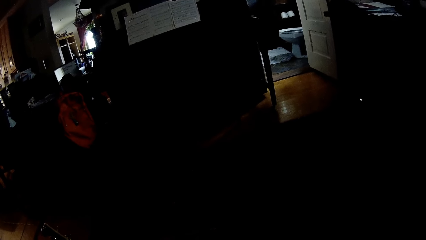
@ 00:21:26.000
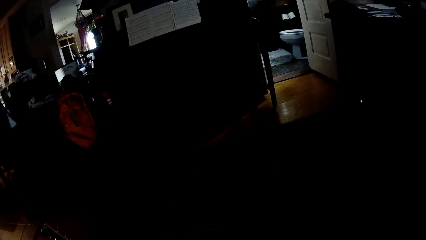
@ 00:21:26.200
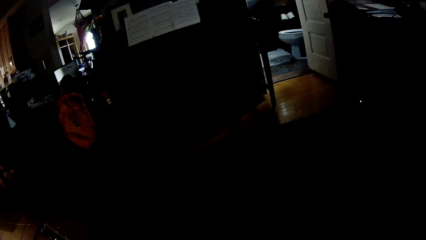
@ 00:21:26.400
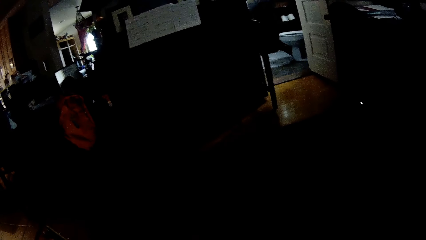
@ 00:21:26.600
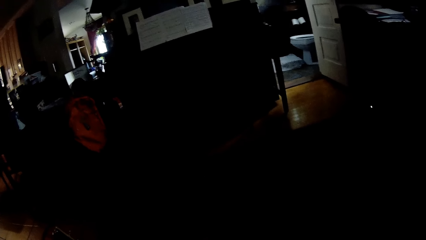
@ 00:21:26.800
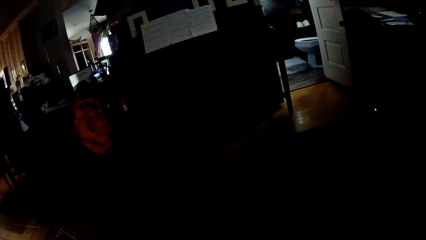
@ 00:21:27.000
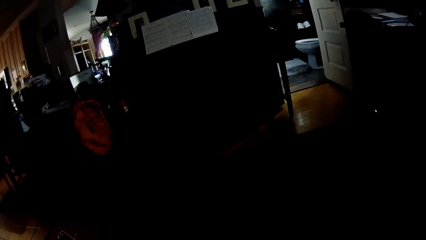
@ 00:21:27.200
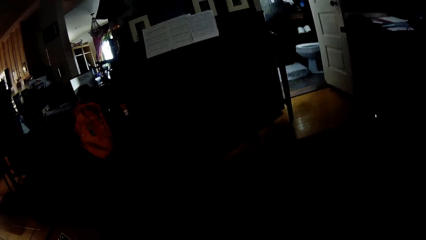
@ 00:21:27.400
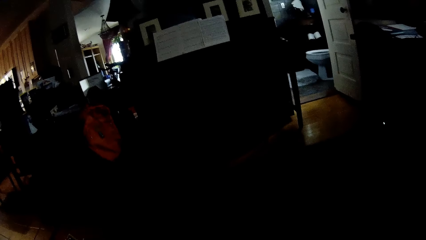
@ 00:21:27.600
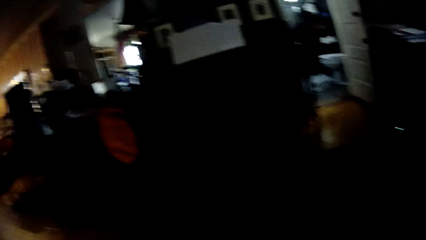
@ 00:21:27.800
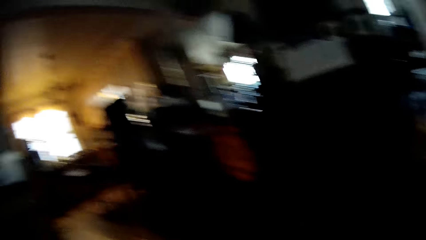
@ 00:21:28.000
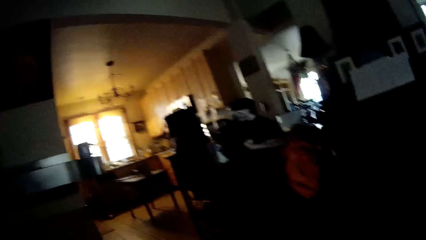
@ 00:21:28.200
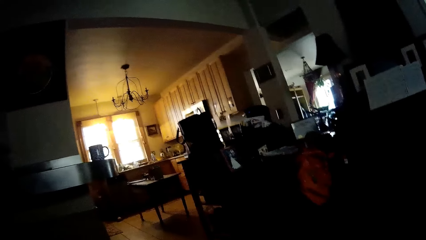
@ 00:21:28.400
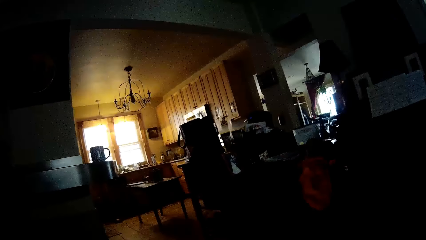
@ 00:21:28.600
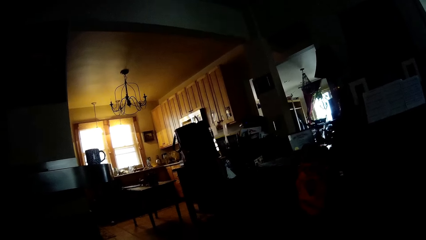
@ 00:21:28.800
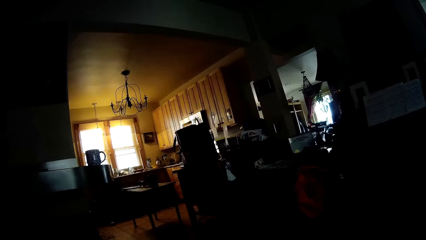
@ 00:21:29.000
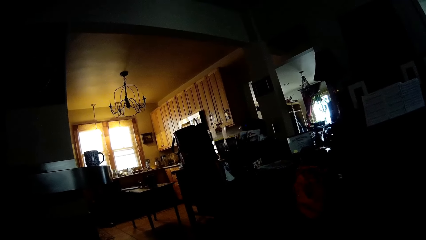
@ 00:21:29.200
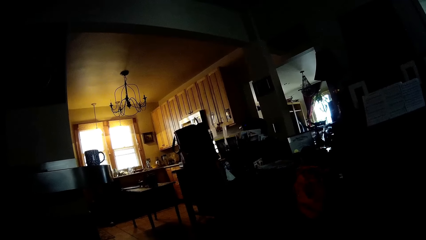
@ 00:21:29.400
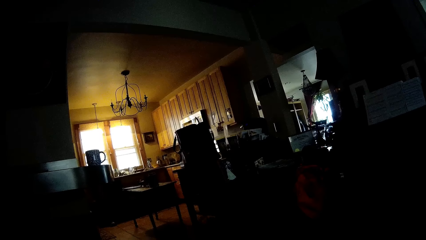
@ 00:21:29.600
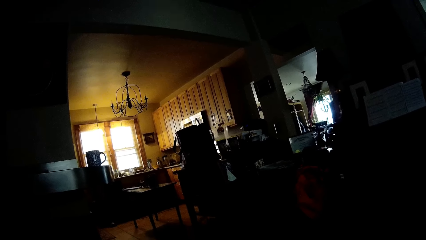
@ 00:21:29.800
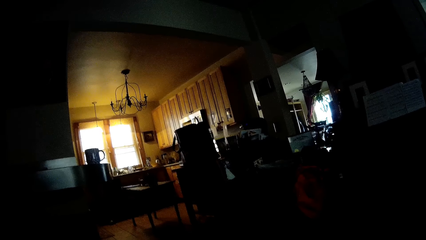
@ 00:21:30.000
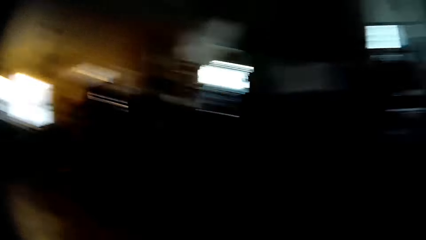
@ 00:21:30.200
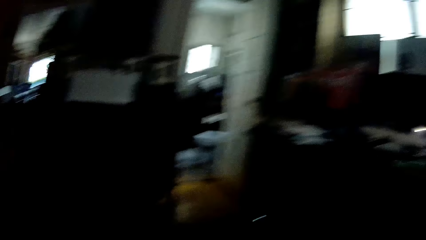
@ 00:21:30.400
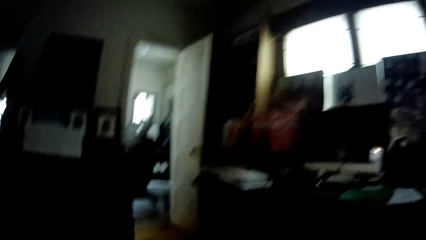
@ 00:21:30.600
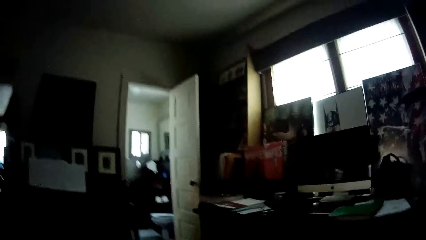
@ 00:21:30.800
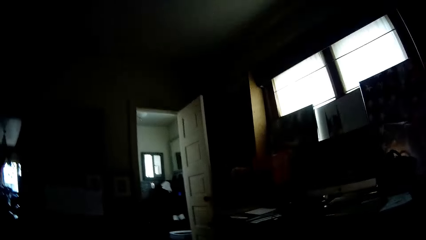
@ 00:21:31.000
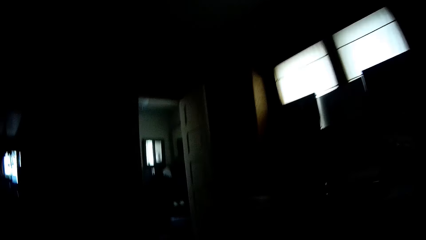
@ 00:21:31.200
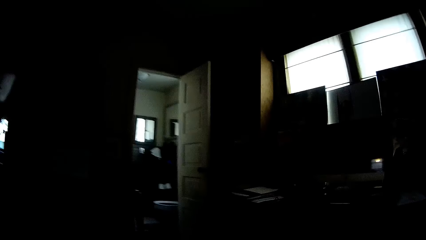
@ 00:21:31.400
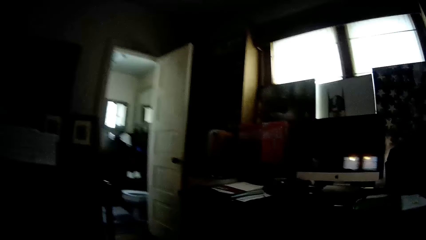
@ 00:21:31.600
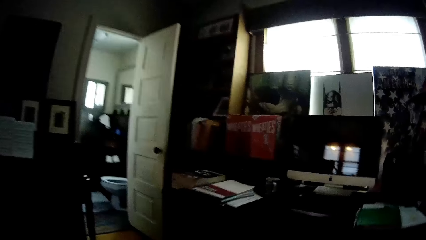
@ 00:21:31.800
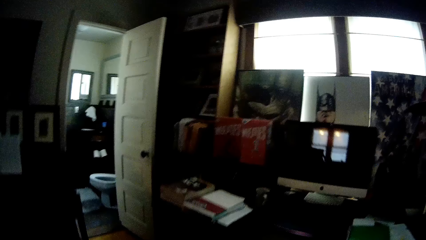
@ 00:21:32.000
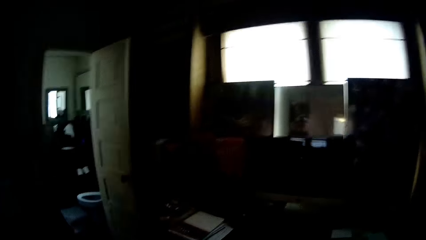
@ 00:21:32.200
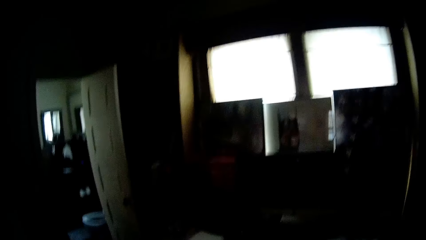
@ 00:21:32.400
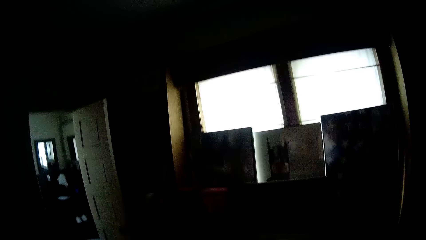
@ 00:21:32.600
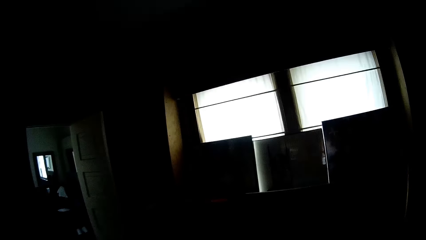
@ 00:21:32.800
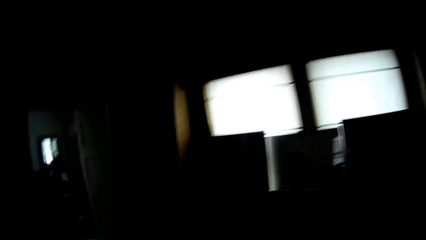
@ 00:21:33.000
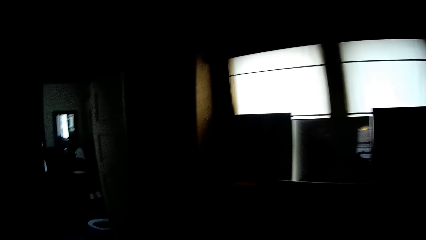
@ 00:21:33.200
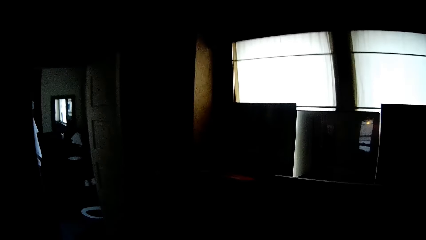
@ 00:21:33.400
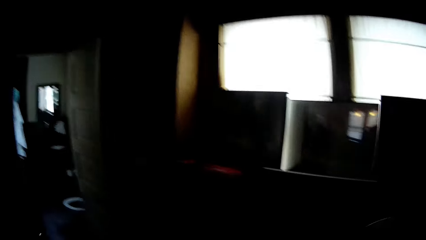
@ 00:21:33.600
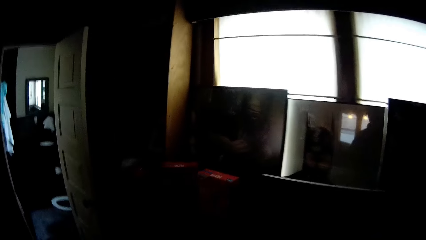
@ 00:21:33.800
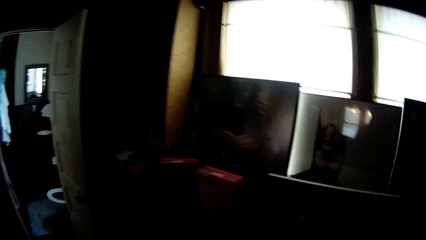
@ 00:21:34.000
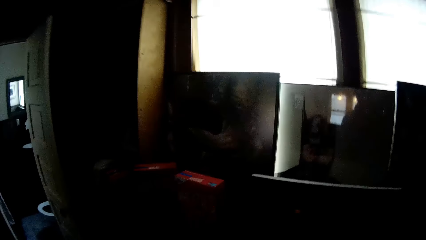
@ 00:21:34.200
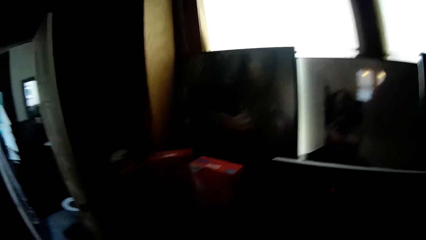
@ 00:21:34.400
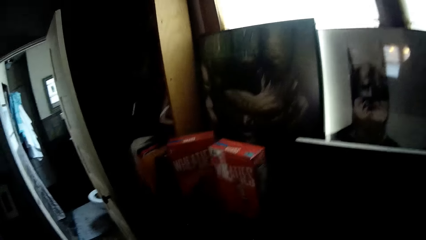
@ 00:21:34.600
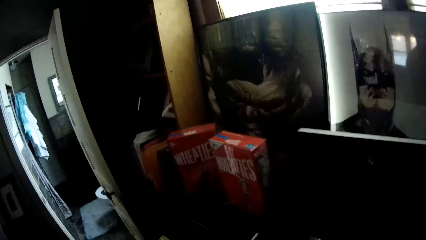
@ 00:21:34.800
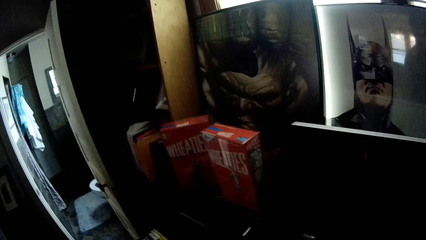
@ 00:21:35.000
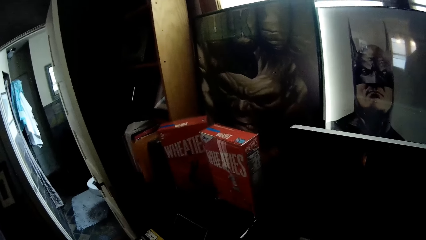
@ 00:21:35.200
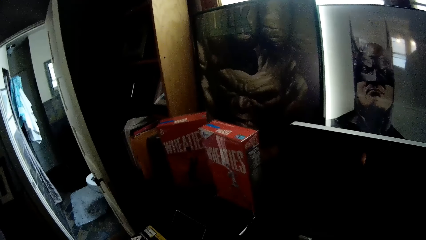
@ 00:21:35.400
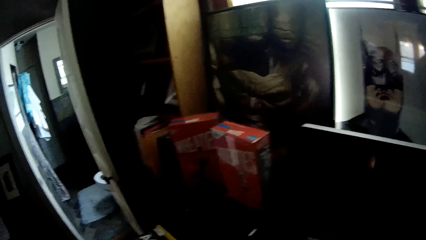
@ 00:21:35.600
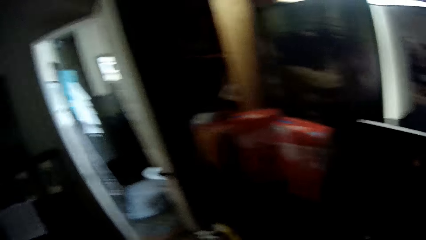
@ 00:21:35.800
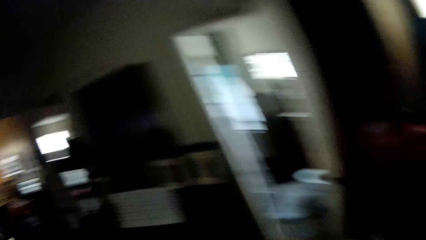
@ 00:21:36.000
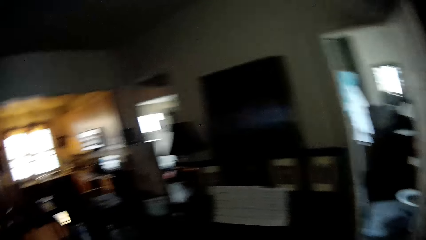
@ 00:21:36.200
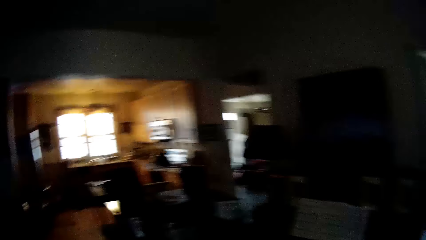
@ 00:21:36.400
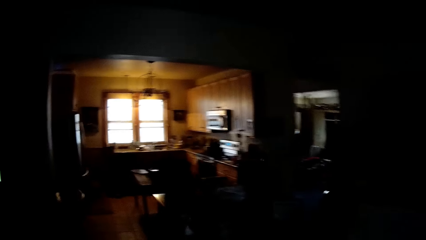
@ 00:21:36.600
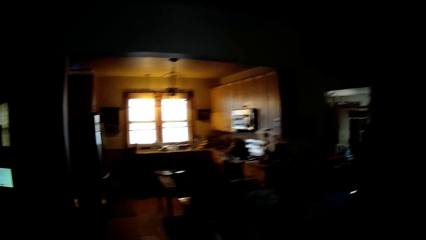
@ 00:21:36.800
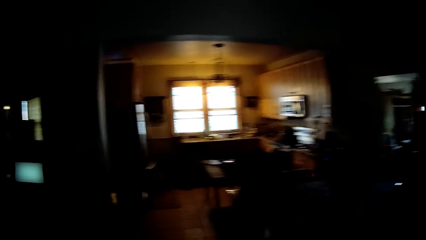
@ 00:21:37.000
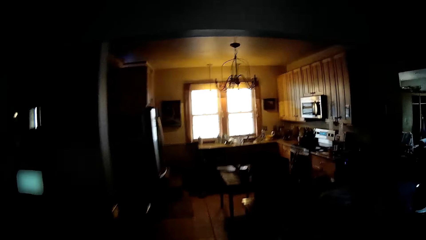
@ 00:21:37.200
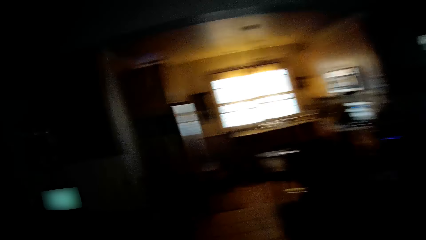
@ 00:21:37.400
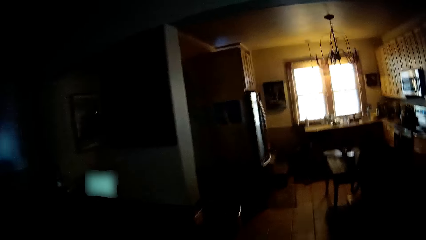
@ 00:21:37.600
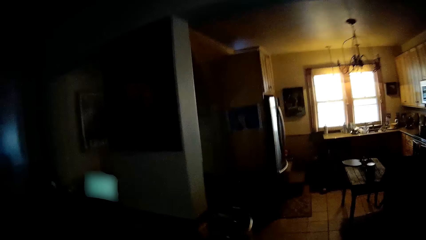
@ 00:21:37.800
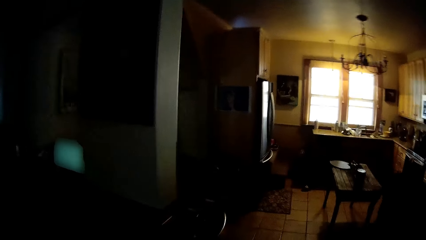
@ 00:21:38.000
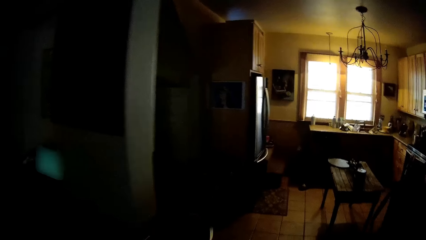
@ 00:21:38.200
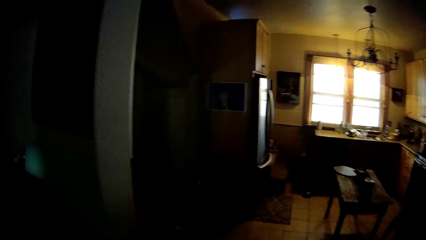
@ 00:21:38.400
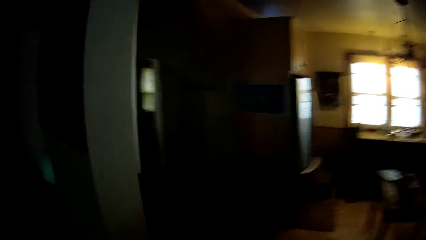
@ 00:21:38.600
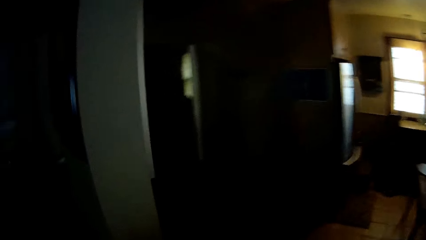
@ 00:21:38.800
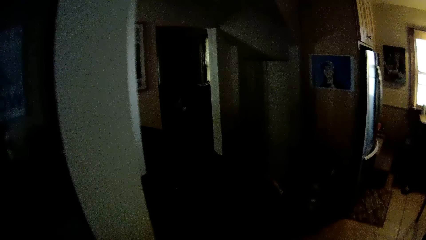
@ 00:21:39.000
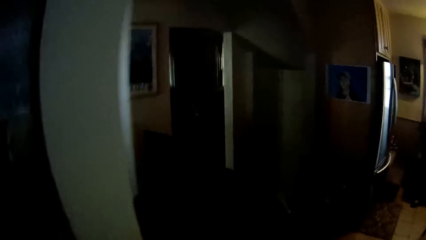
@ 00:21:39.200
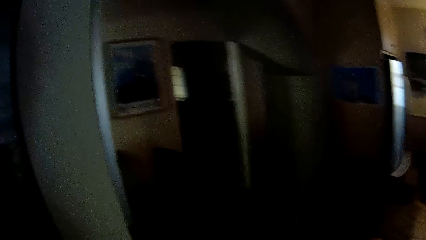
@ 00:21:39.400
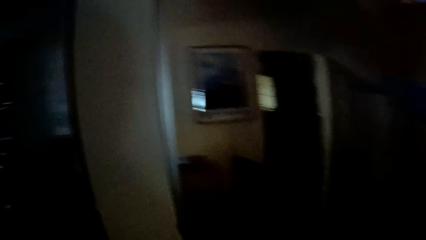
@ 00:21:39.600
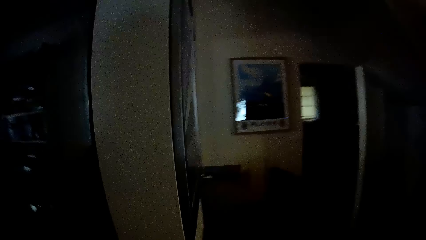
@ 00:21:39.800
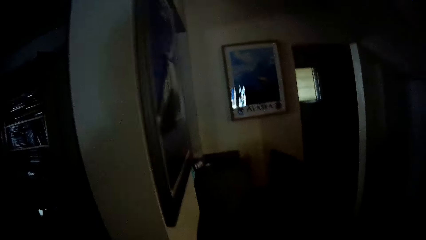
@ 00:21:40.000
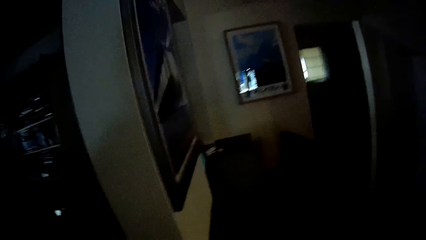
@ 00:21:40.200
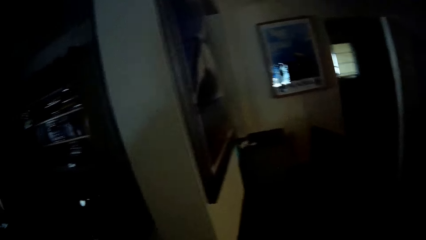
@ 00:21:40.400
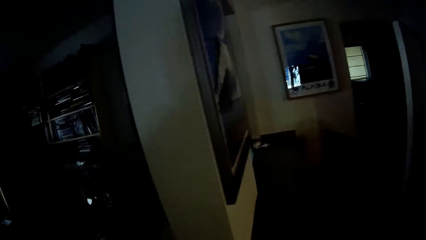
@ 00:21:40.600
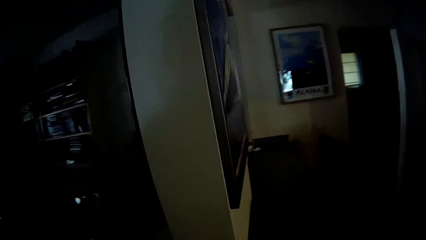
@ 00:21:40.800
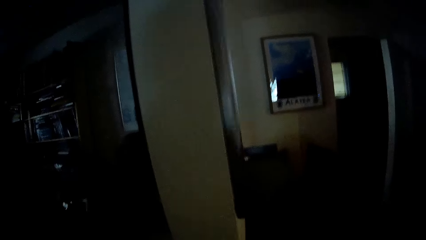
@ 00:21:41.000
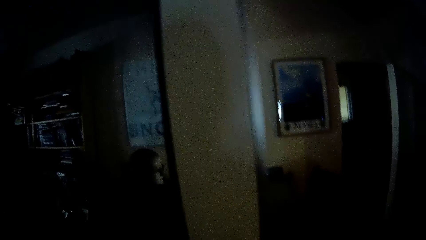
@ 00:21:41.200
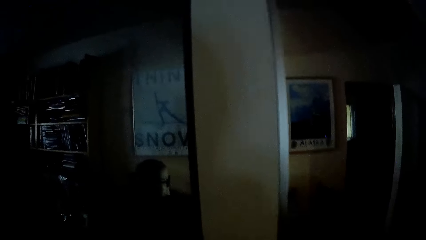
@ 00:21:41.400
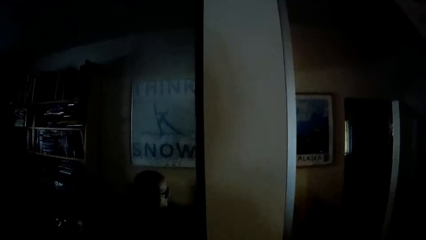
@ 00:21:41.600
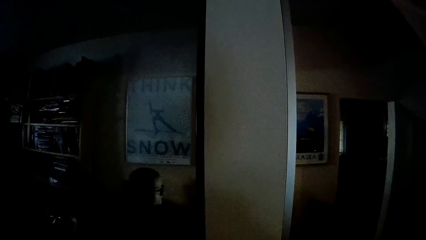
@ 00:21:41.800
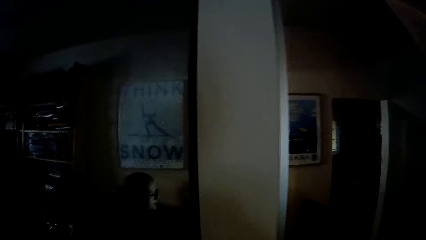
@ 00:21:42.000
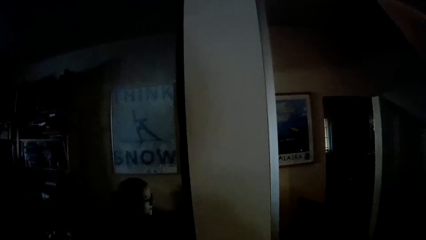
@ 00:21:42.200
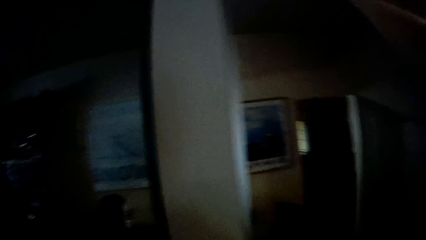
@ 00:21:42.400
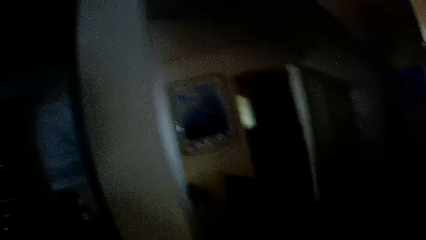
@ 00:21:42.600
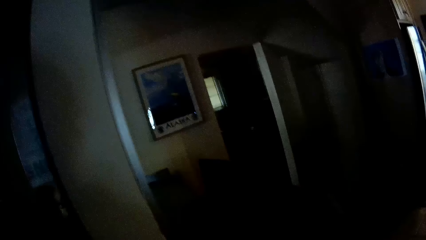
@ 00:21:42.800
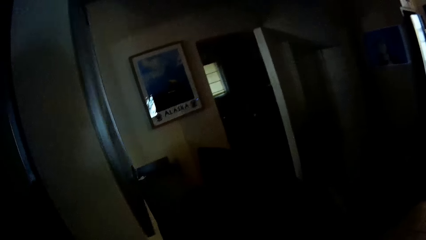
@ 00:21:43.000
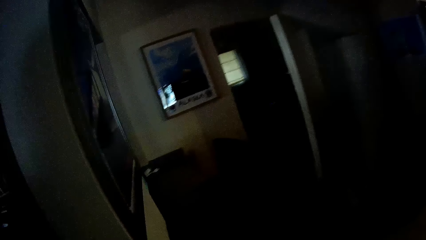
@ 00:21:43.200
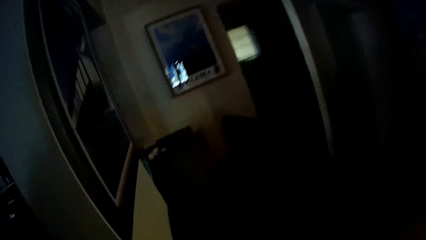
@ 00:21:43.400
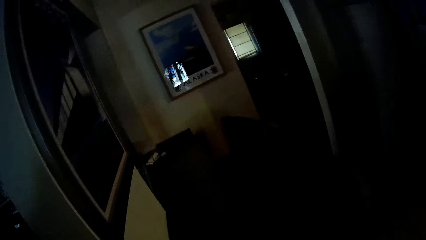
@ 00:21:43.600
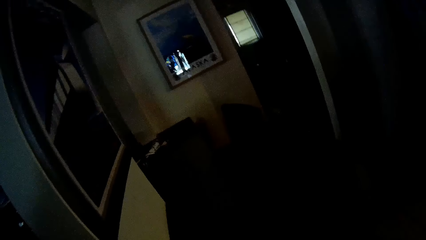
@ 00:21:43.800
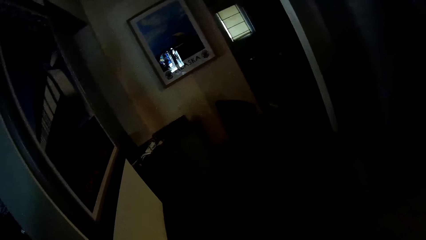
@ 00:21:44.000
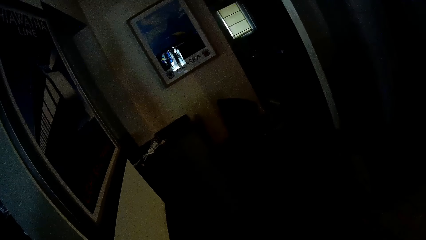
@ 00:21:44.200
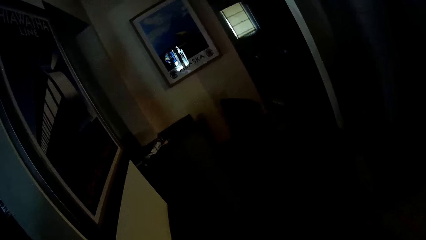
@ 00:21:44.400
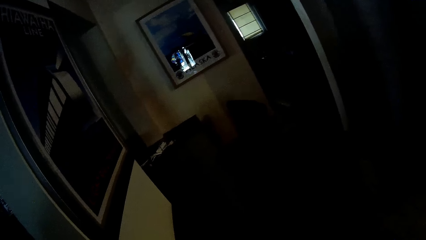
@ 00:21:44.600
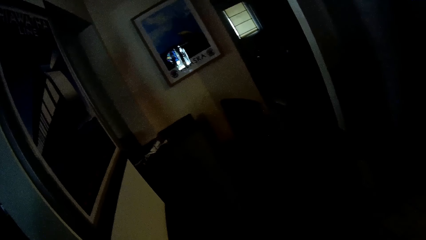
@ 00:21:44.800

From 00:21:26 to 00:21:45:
The camera wearer looks around the house. They stand up, walk around the house, and stop walking. They look around the house. They walk around the house. They stare at a person. They look around the house. They stare at the picture frame on the wall.
